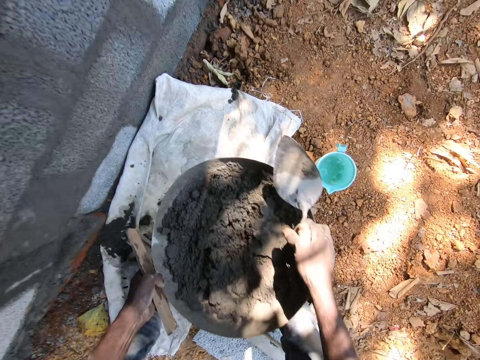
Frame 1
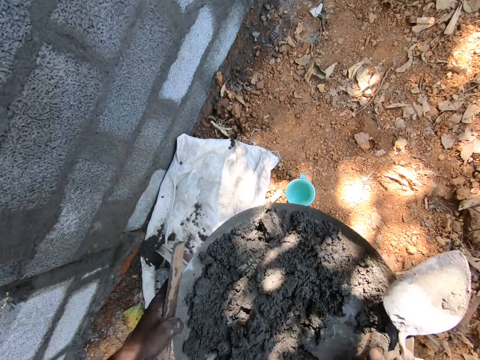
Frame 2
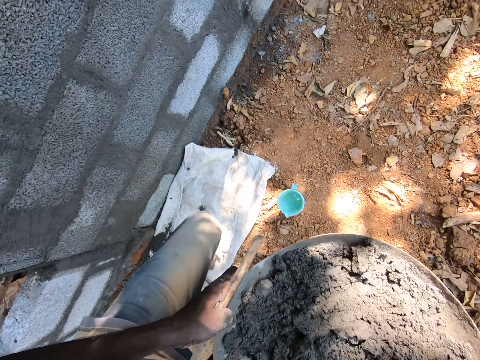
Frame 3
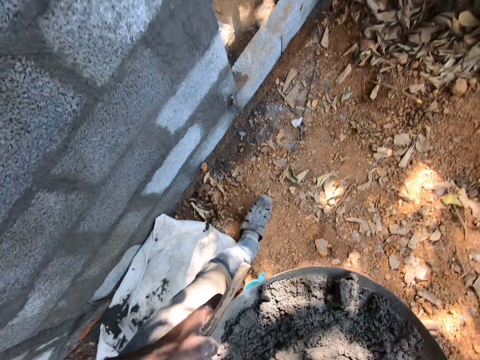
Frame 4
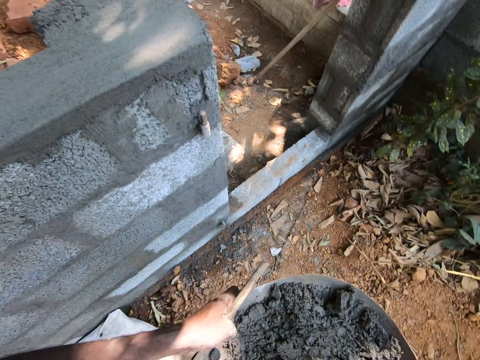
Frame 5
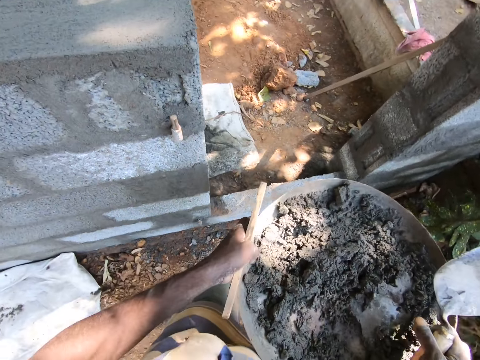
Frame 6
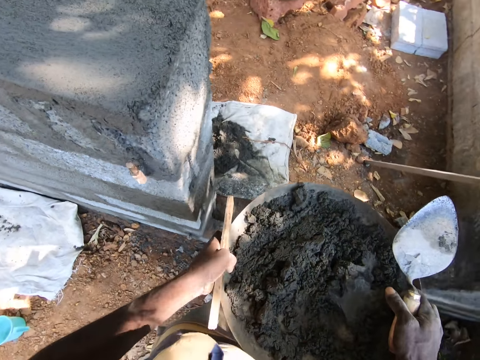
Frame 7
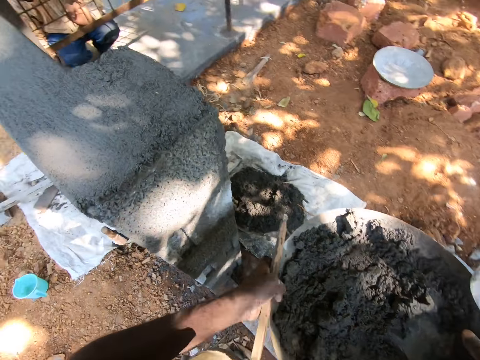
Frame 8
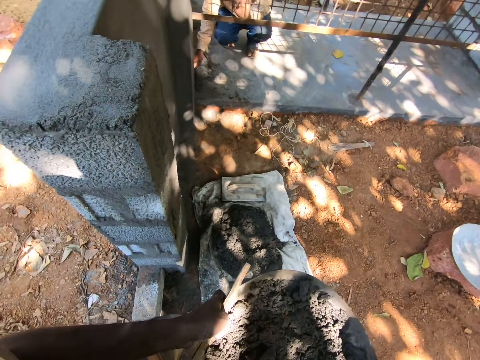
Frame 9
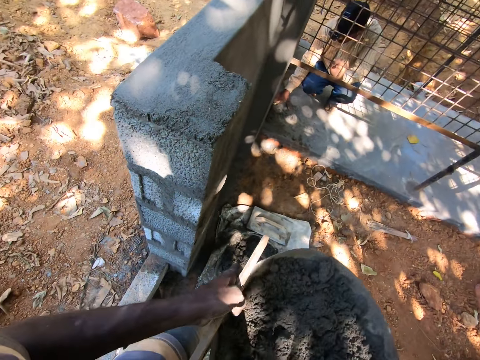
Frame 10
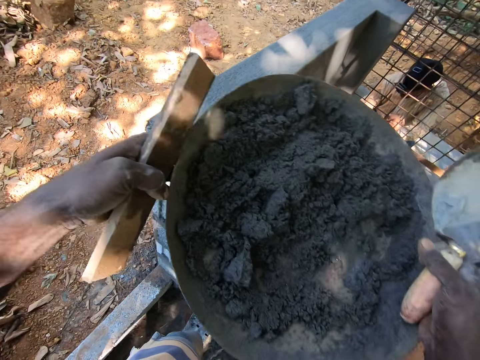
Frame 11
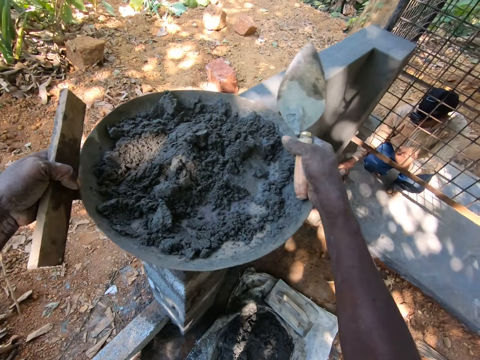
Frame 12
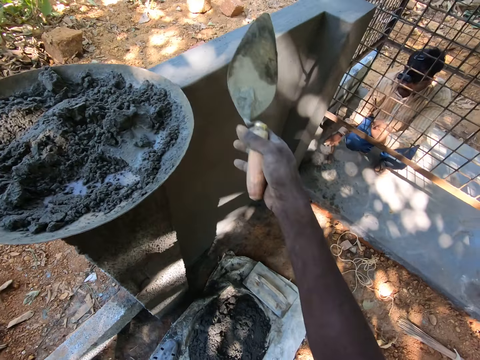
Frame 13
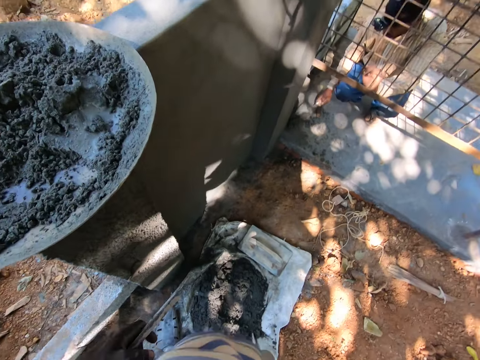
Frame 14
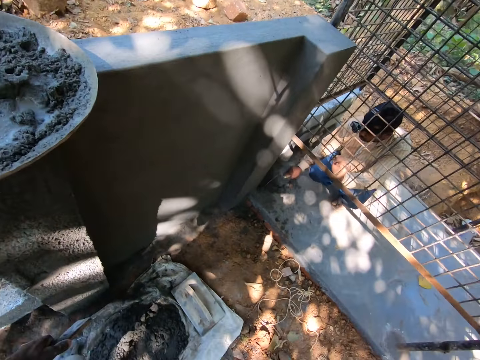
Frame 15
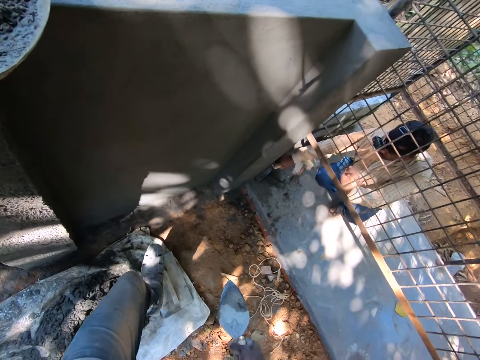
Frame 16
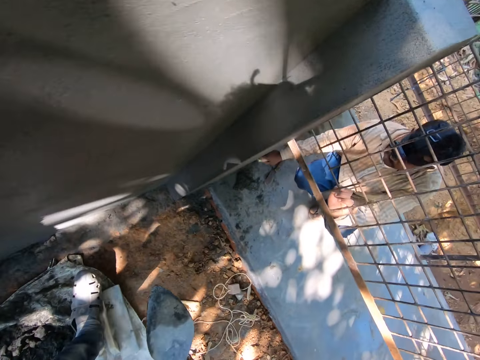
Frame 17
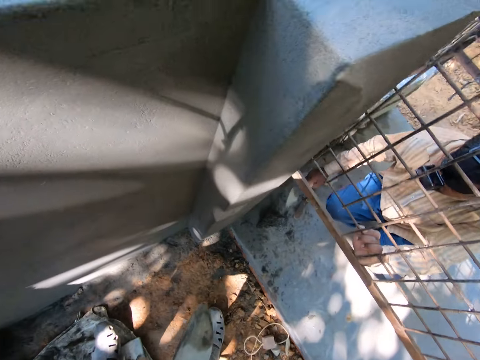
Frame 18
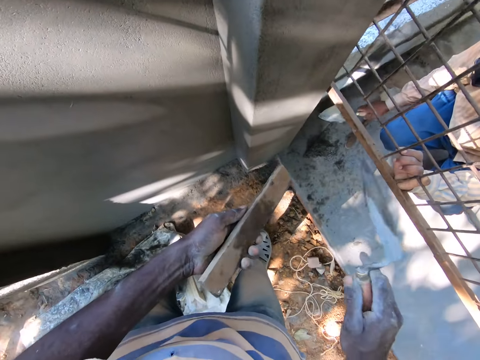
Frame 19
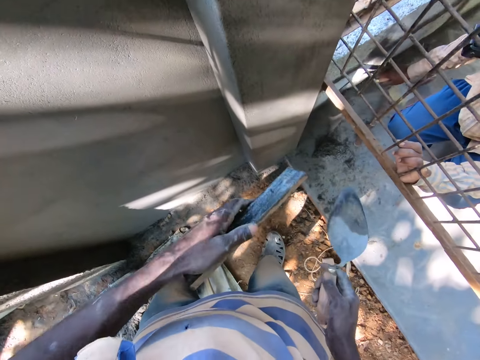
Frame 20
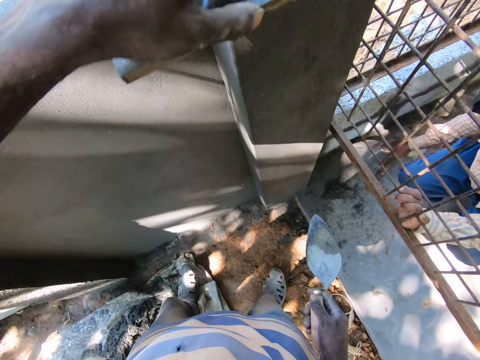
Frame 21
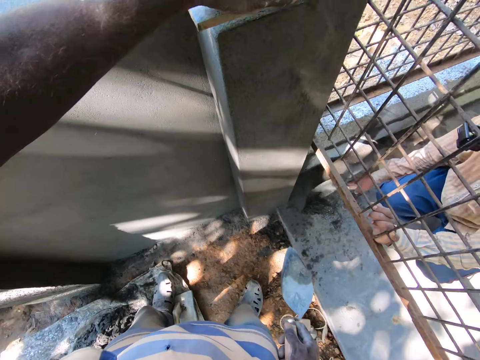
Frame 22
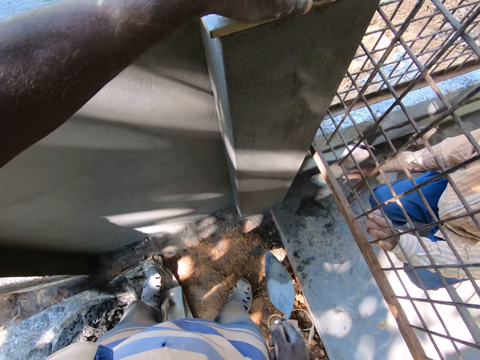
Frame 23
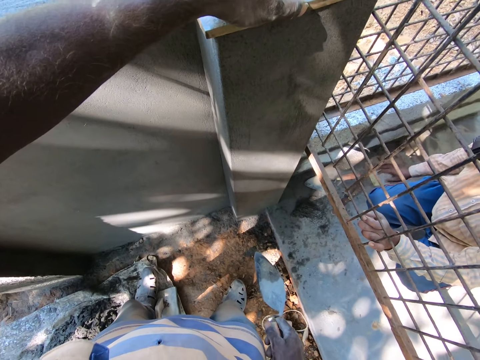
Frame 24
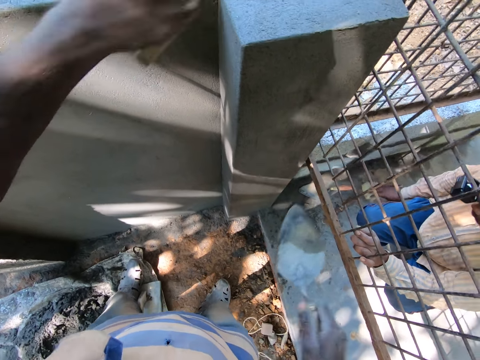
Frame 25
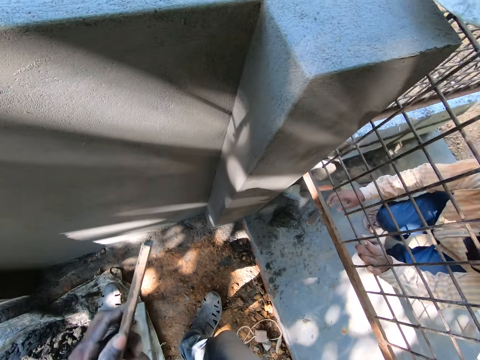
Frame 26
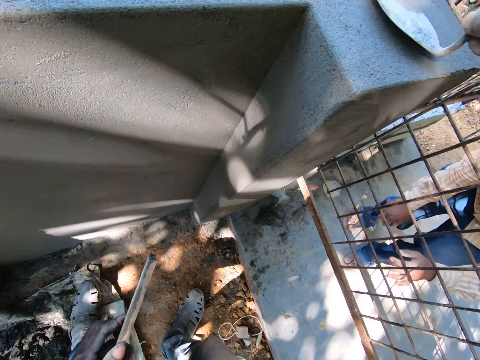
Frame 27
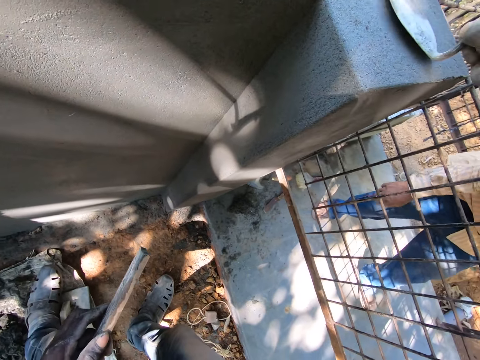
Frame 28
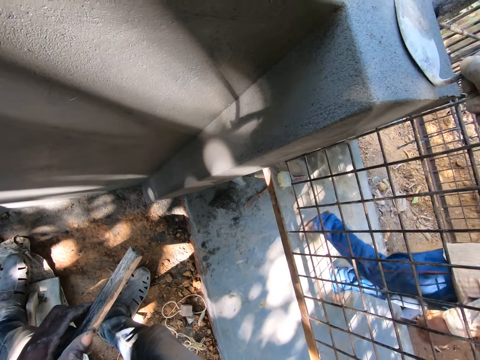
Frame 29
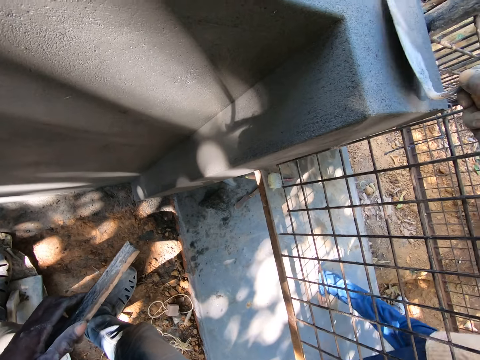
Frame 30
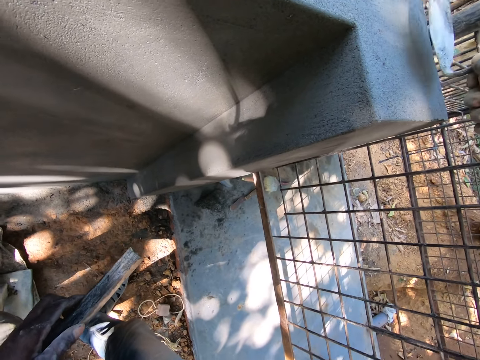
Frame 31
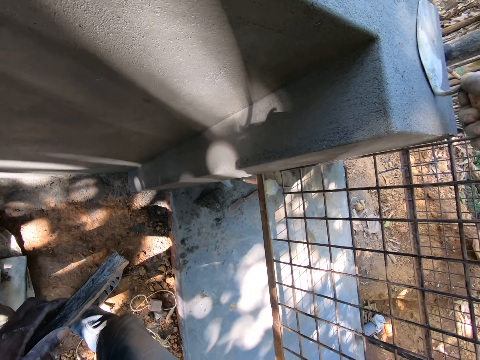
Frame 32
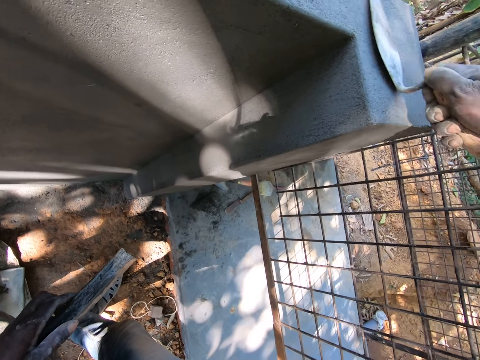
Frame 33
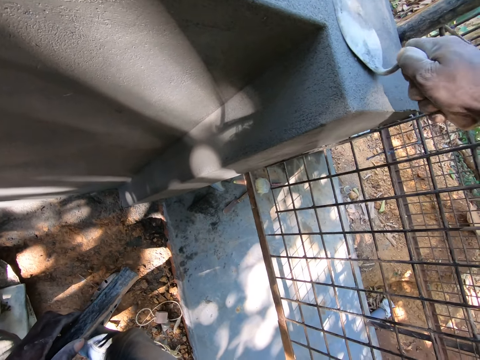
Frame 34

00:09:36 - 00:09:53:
The camera wearer picks the head pan from the ground with his hands. He walks around the construction site. He converses with the man. He drops the head pan on the wall with his hands. The man smoothens mortar on the wall with the hand trowel in his right hand. The camera wearer walks around the construction site. He hits the wooden float in his left hand with the hand trowel in his right hand. He lifts up the wooden float. He places the wooden float on the wall with his left hand. The man drops the hand trowel on the ground with his right hand. The camera wearer smoothens mortar on the wall with the hand trowel in his right hand.

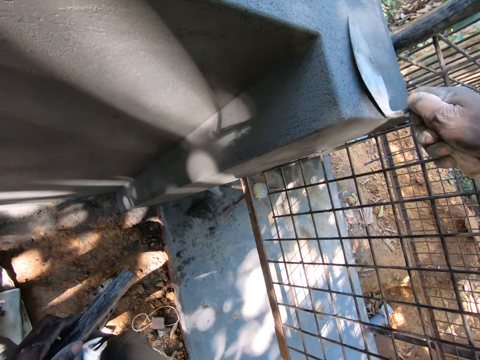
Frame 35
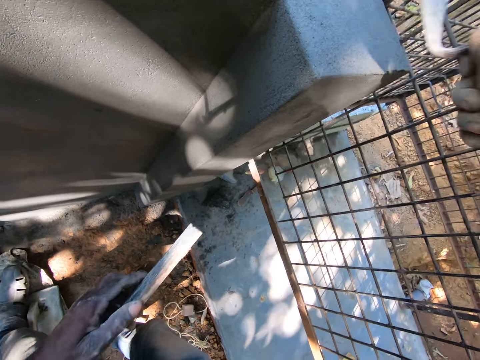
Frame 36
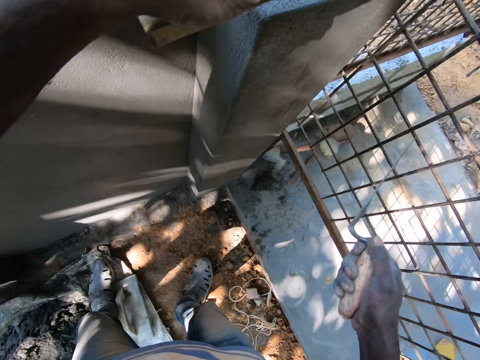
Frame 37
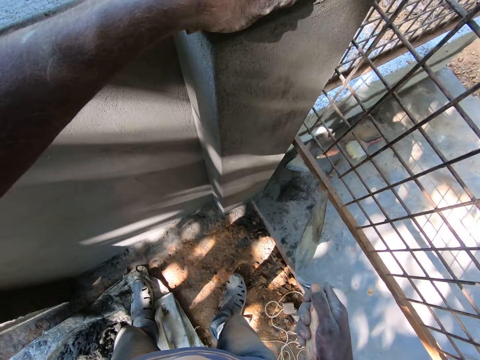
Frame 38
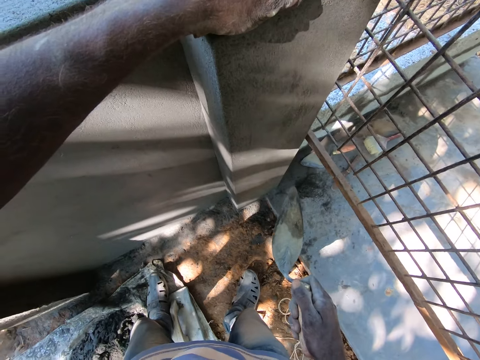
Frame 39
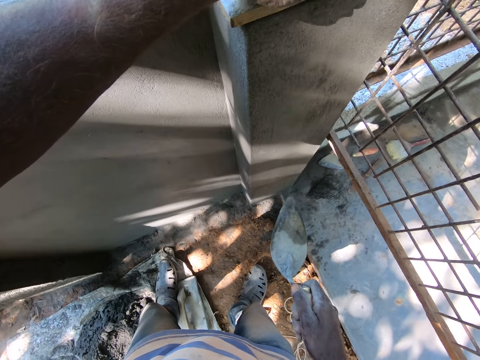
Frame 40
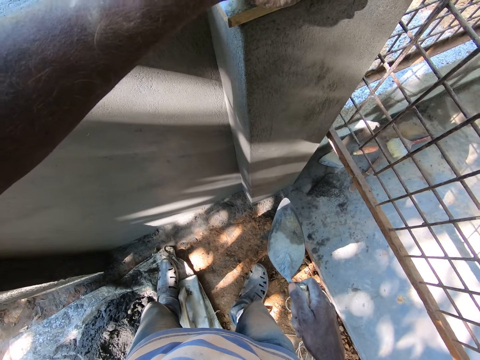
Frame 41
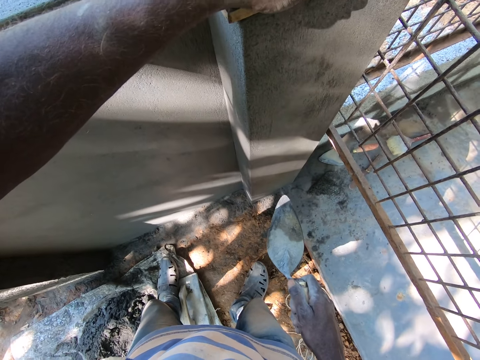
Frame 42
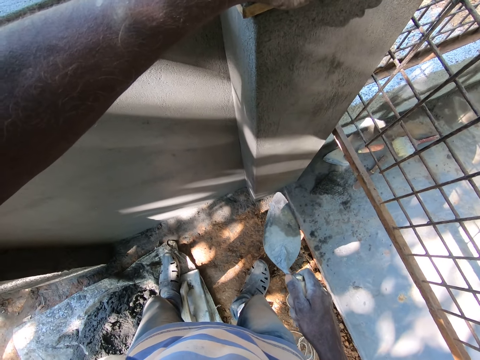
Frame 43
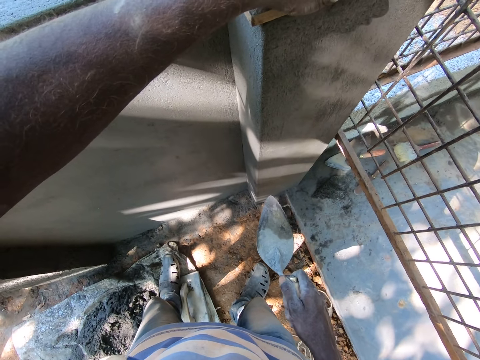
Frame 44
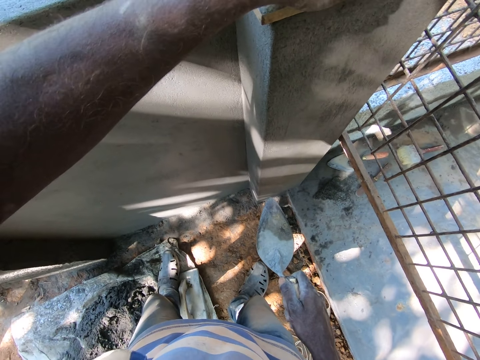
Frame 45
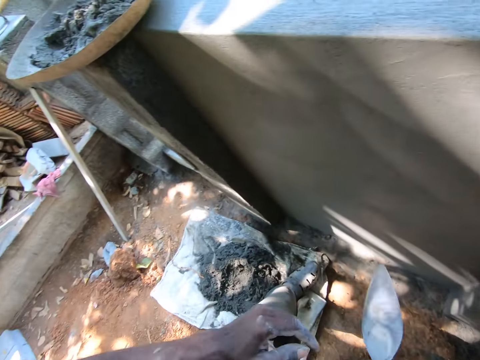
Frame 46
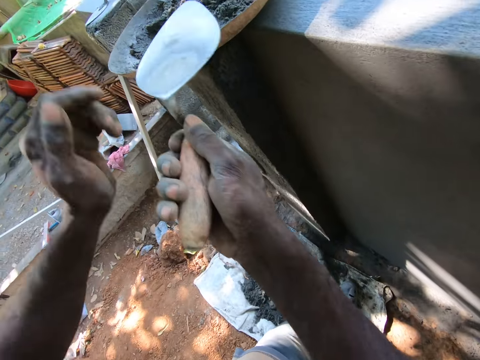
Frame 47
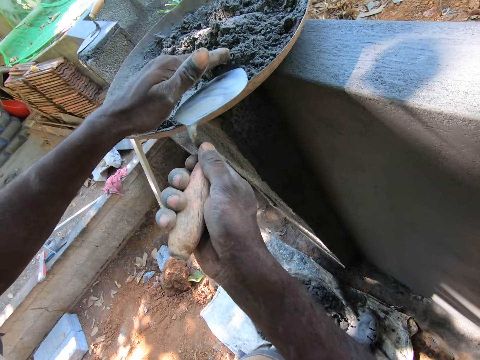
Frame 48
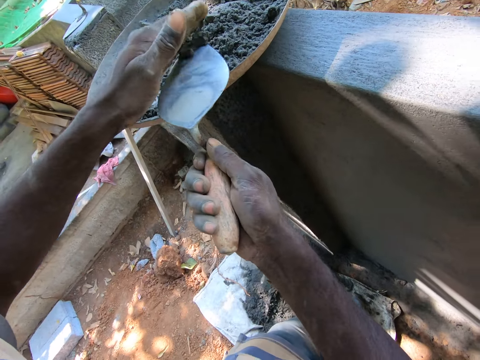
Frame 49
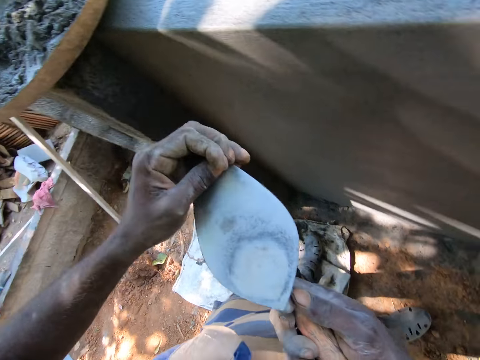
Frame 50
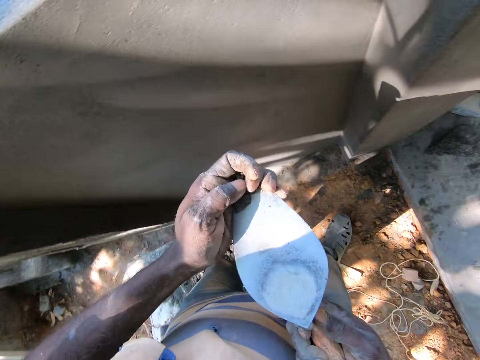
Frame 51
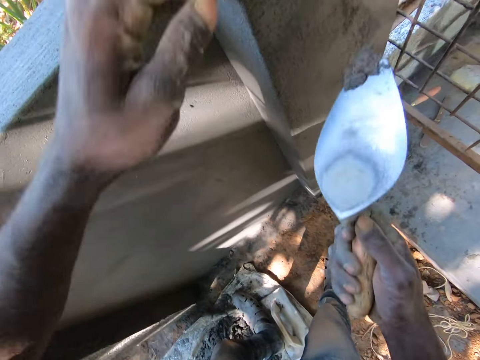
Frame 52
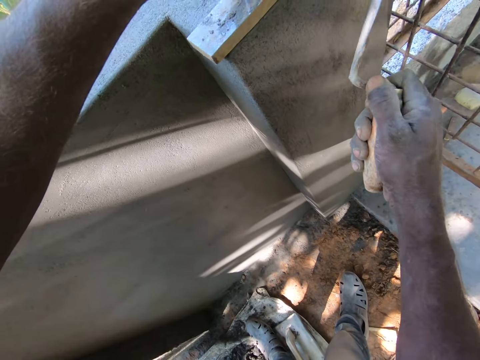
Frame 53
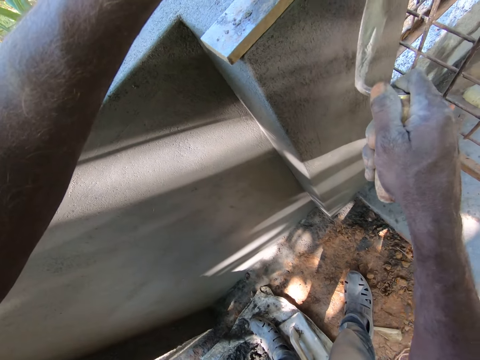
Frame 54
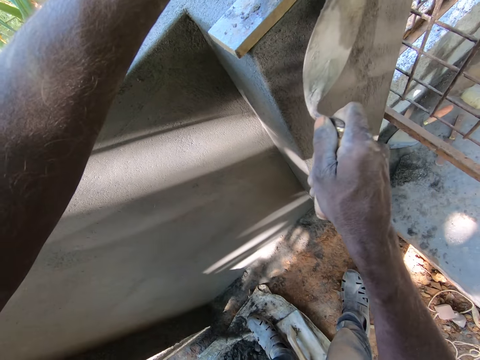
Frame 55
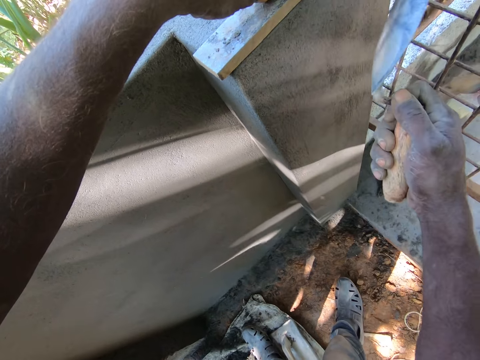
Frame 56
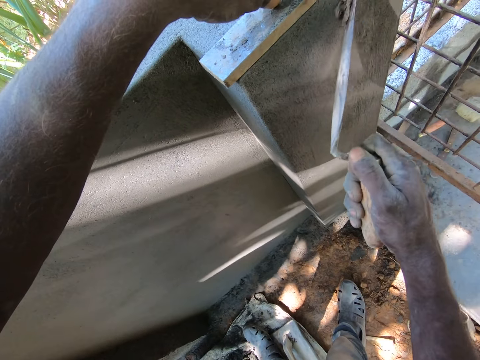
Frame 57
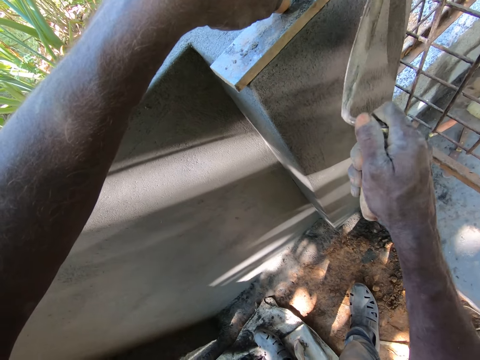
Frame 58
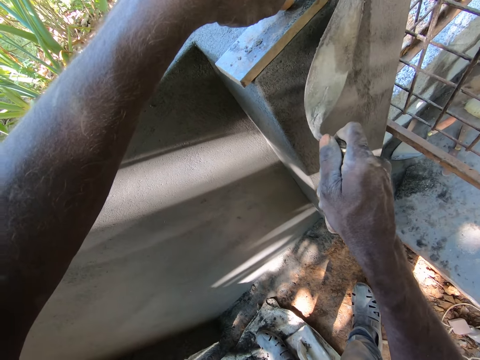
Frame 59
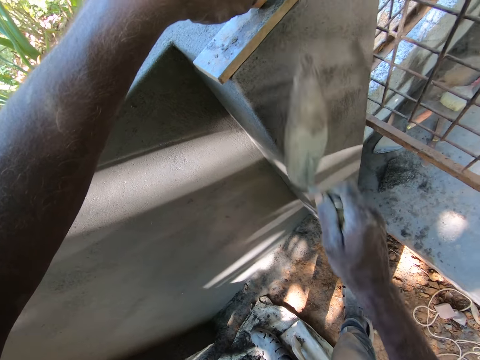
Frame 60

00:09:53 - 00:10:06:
The camera wearer drops the wooden float on the wall with his left hand. He holds the trowel. He scoops mortar from the head pan to the hand trowel in his right hand with his left hand. He adjusts the mortar on the hand trowel in his right hand with his left hand. He holds the wooden float on the wall with his left hand. He puts the concrete on the wall. He smoothens mortar on the wall with the hand trowel in his right hand.
